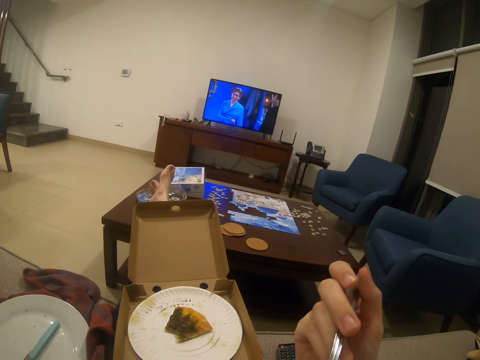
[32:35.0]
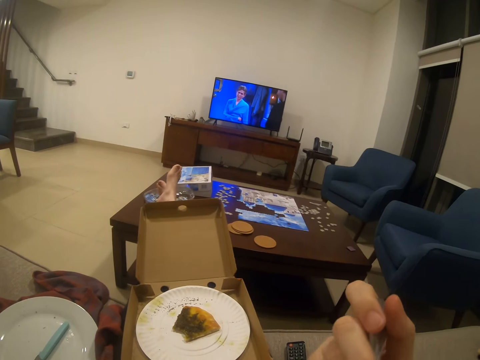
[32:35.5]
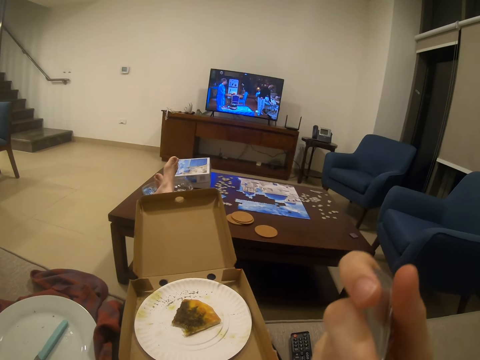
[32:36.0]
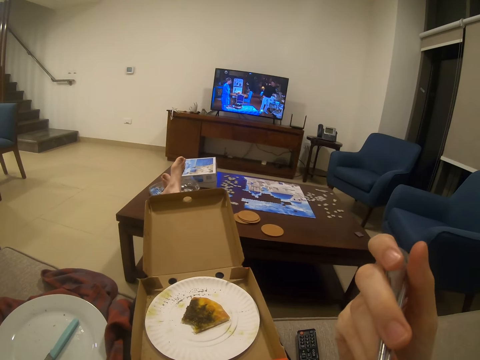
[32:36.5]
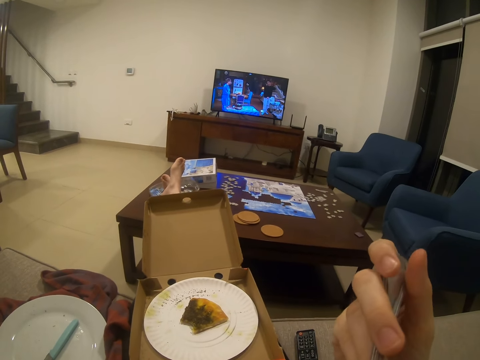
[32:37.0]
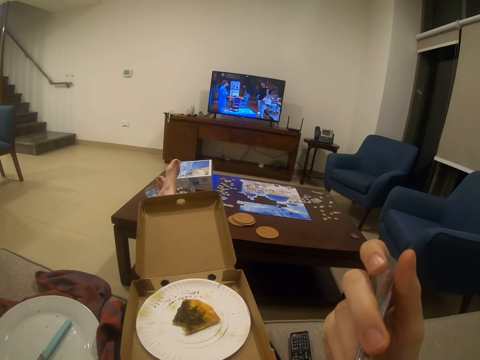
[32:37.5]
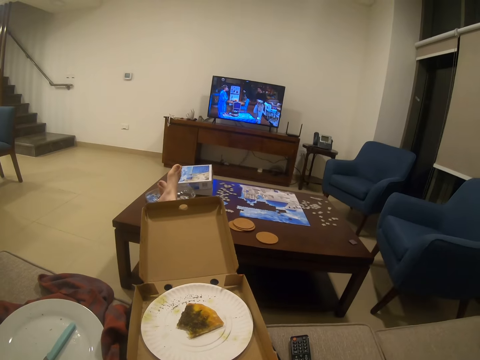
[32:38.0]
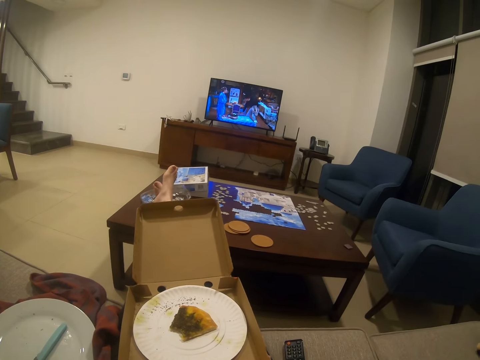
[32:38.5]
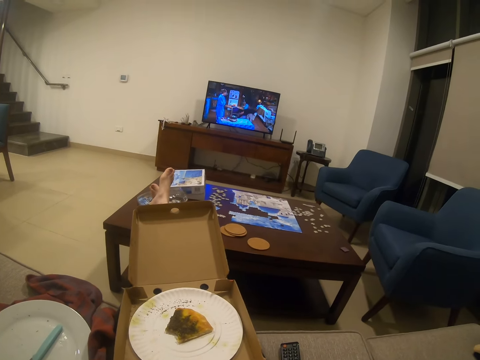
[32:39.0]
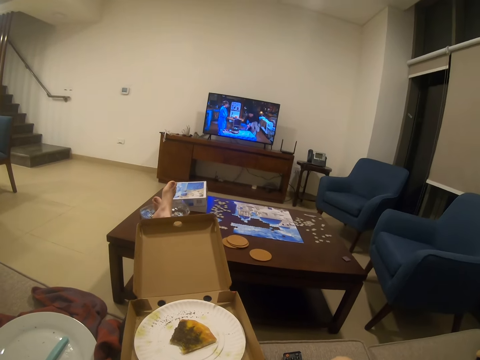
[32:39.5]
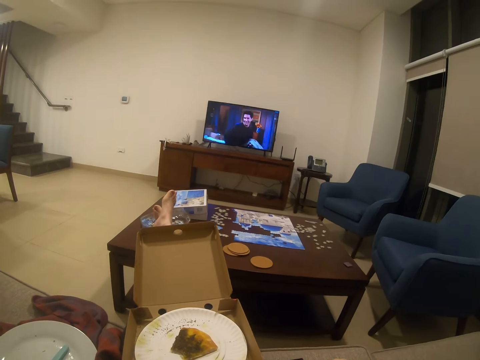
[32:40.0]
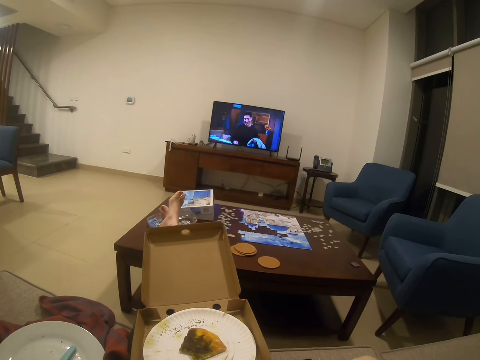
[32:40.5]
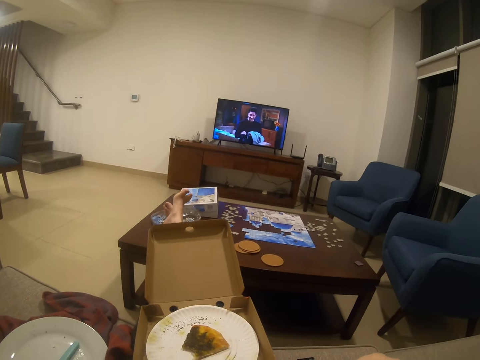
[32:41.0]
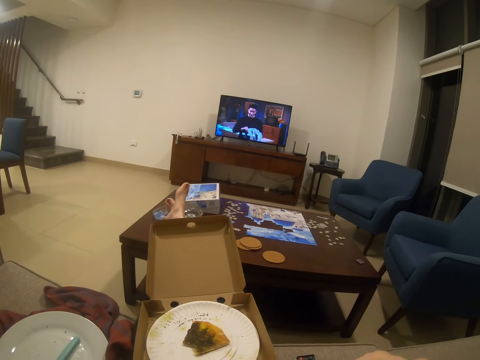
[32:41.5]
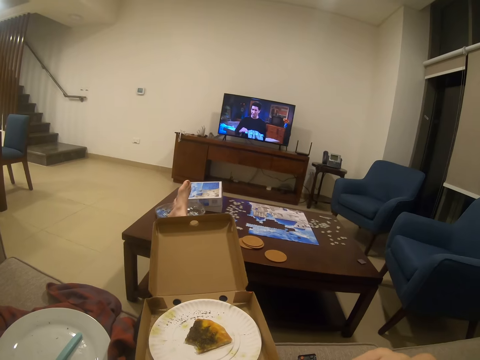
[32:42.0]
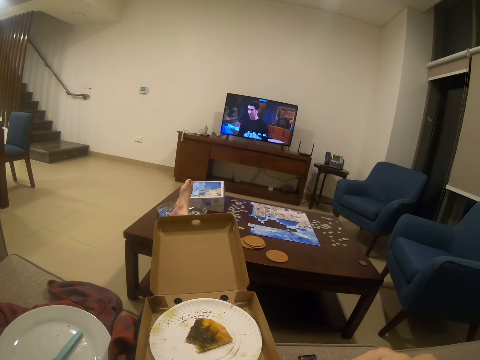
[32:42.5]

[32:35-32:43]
The camera wearer eats the food on the fork. They watch a movie on a television.

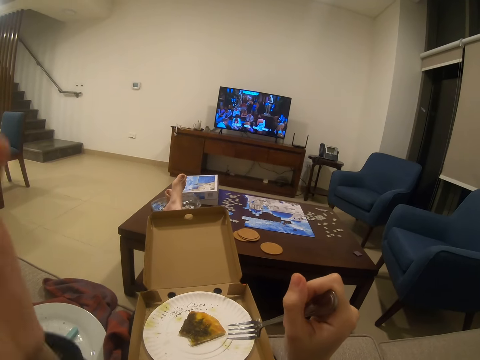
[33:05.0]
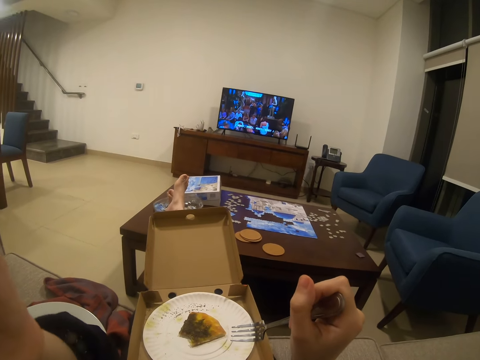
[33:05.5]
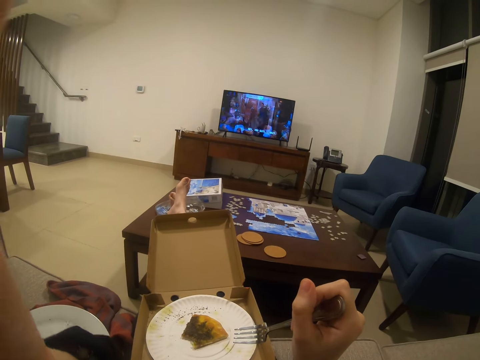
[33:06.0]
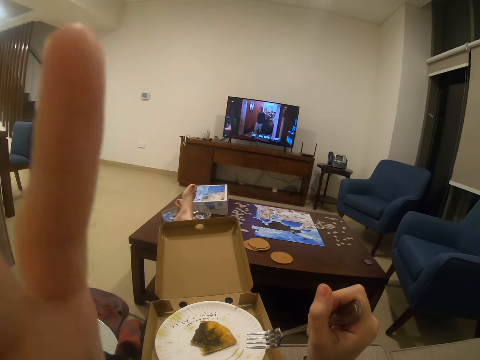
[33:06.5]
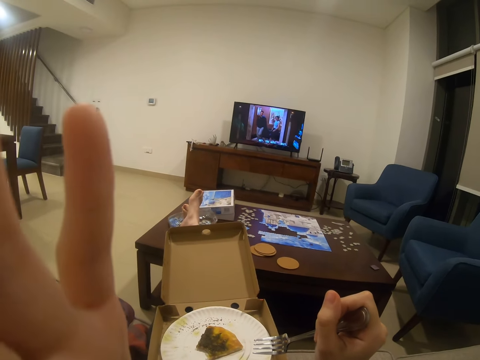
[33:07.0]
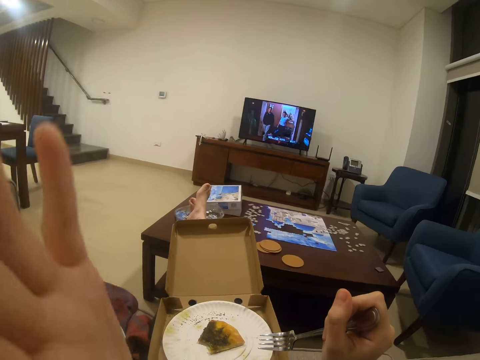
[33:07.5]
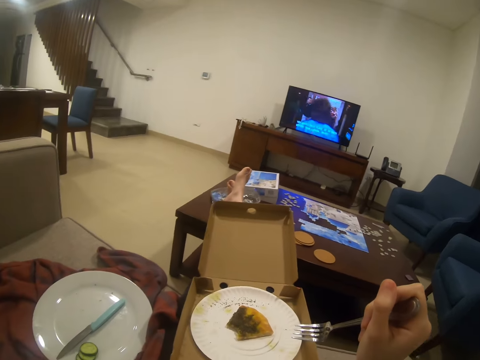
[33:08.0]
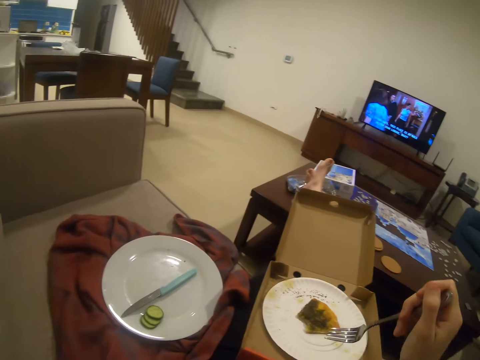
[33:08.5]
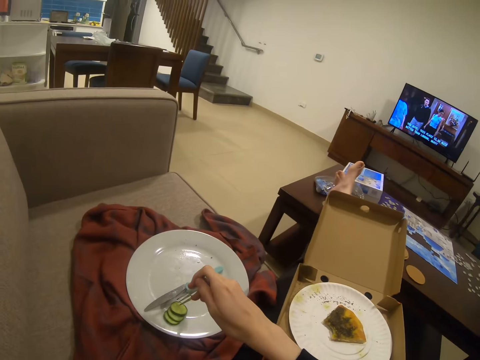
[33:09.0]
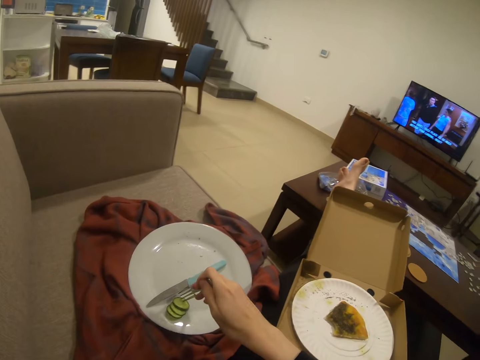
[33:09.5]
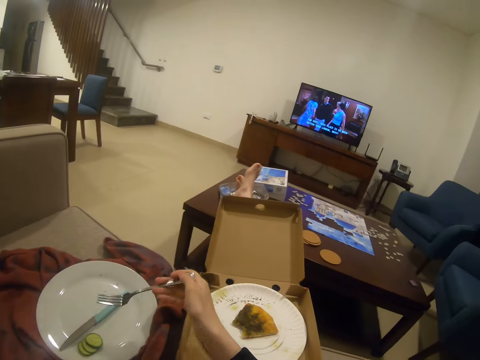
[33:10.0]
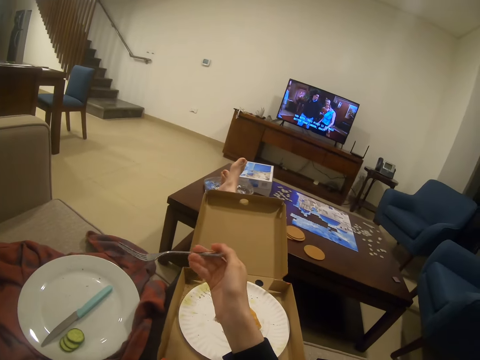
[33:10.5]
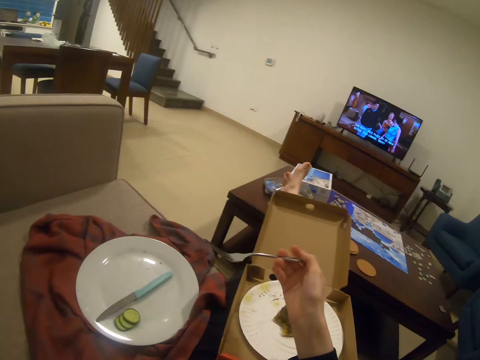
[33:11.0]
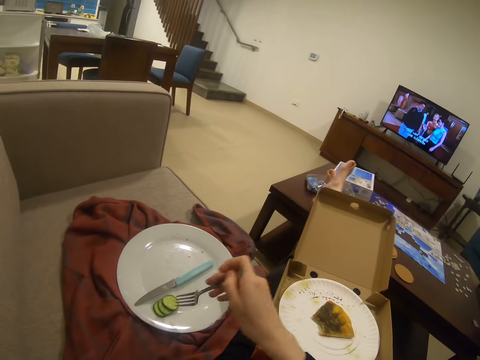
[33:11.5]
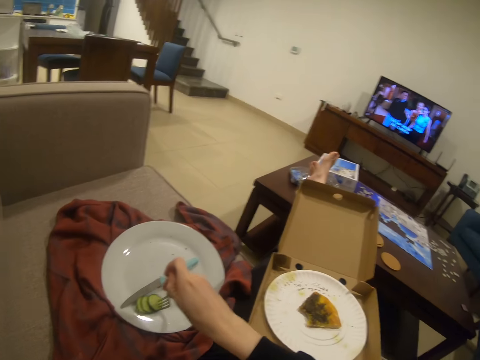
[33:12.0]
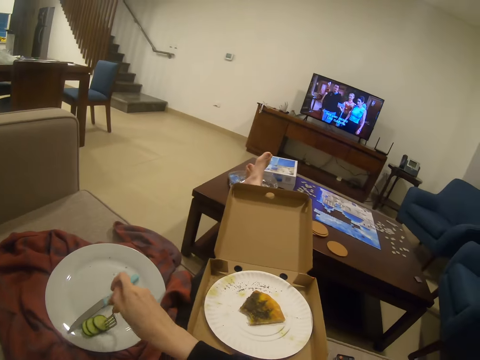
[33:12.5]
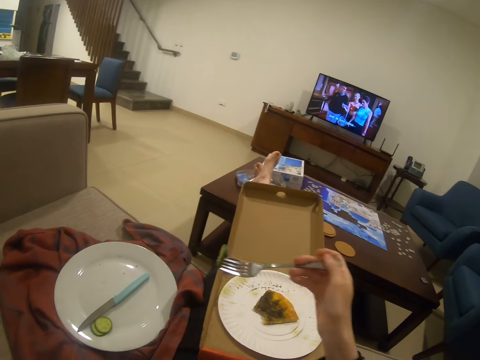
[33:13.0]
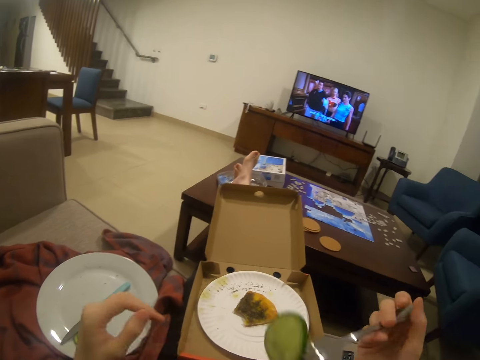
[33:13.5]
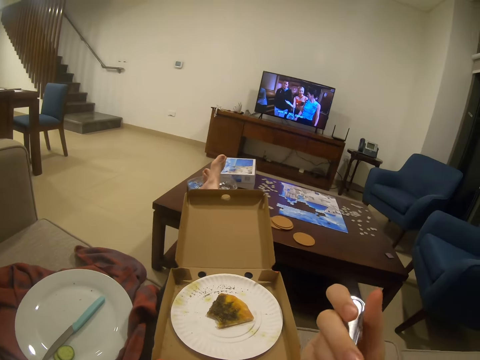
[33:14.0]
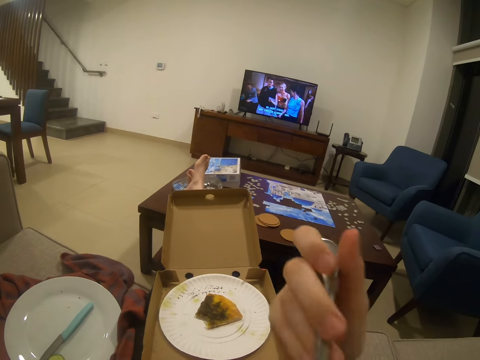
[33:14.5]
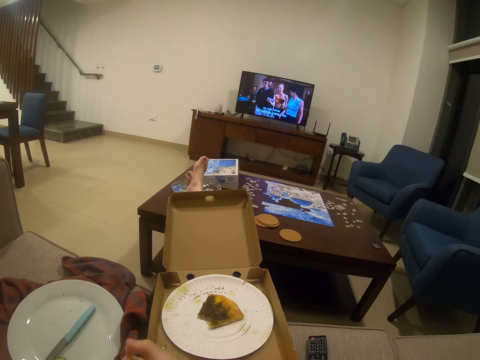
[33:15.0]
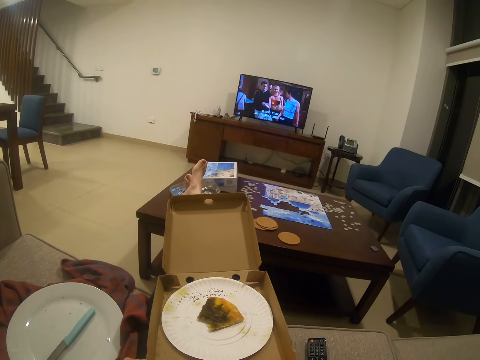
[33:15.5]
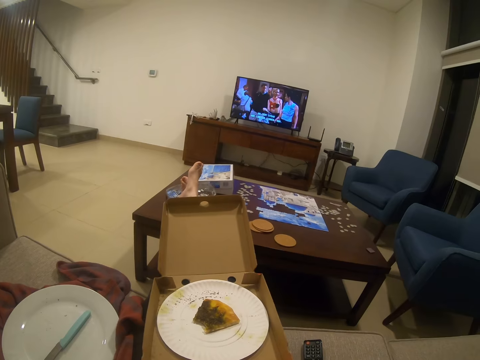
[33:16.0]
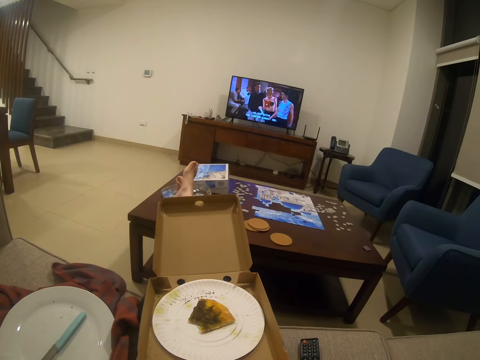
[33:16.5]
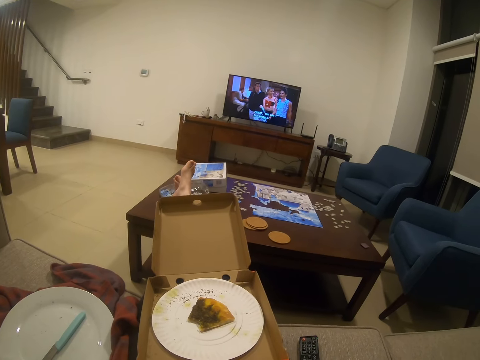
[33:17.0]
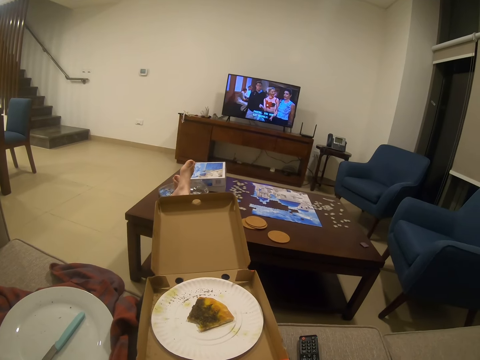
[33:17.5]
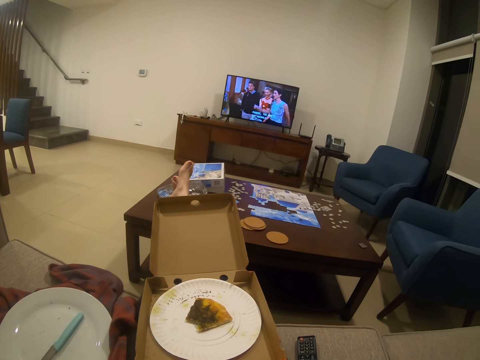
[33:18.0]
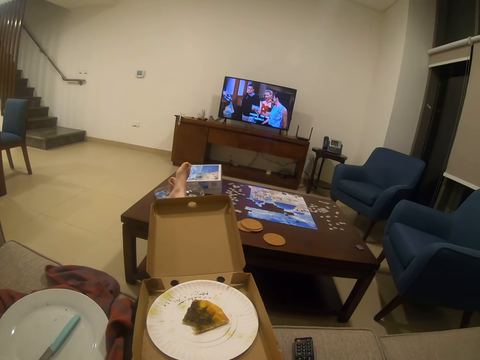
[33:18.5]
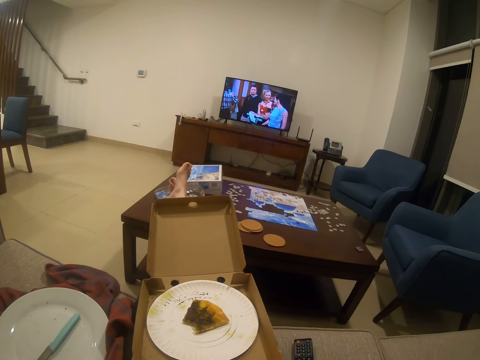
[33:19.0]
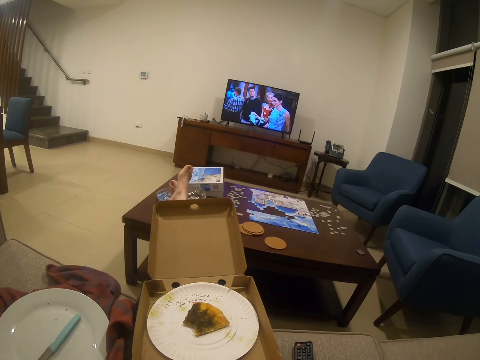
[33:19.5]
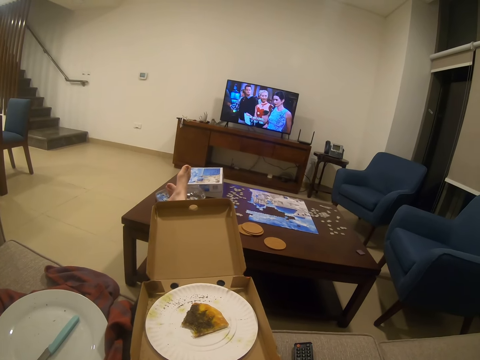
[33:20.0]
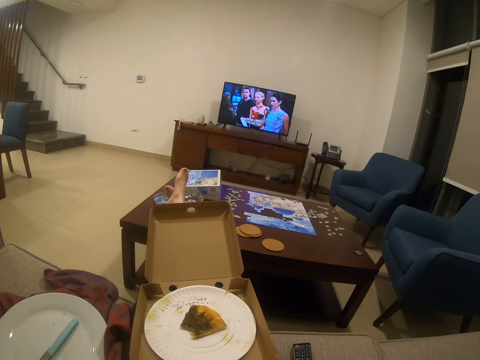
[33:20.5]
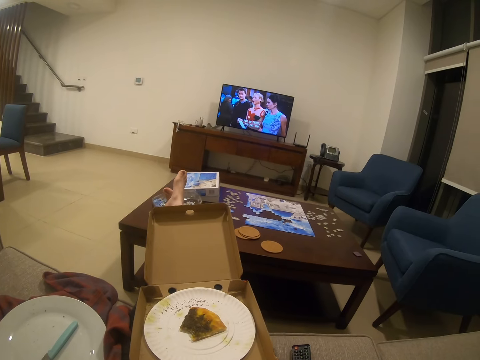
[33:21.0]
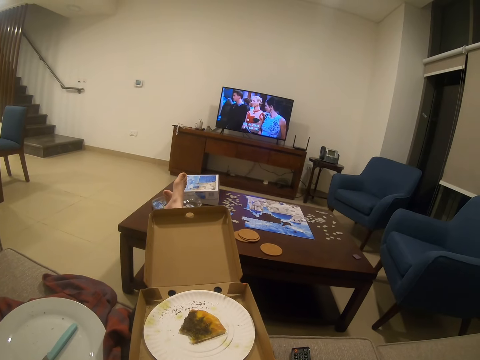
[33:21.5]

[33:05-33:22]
The camera wearer adjusts the camera on the head. They hold the fork on the right hand. They touch a cucumber on the plate with the fork. They pick the cucumber on the plate with the fork. They eat the cucumber on the fork. They watch a movie on a television.

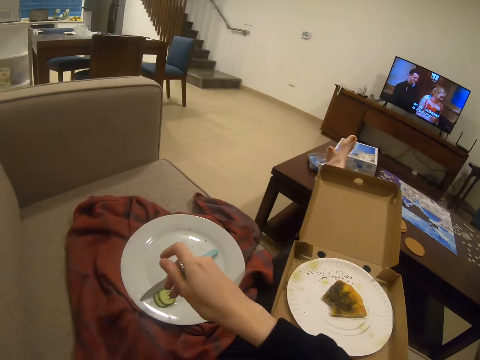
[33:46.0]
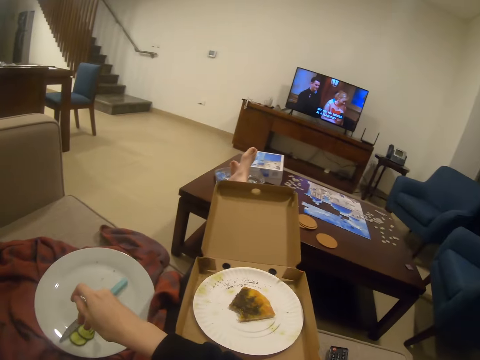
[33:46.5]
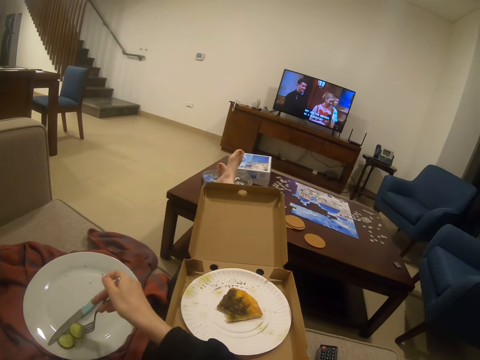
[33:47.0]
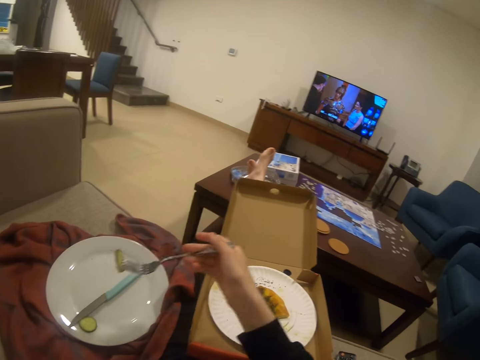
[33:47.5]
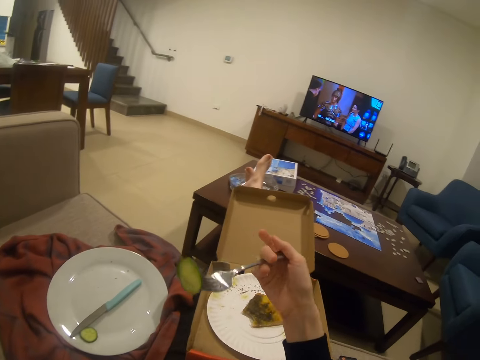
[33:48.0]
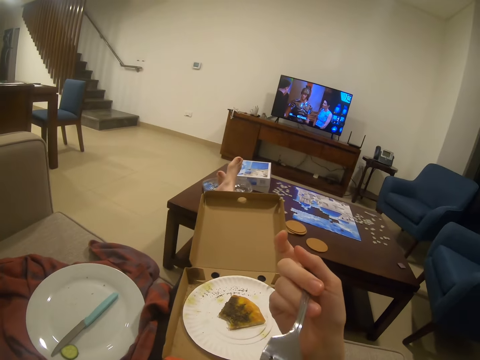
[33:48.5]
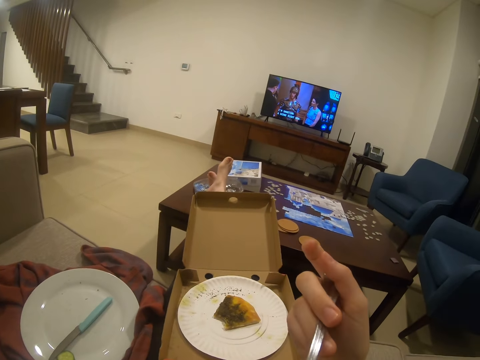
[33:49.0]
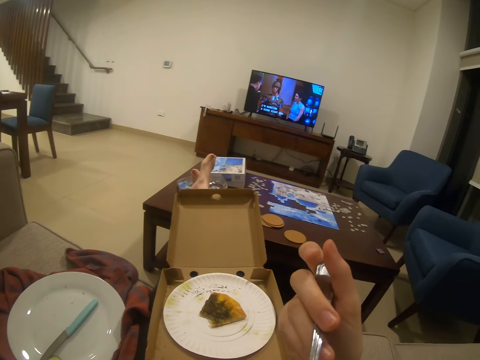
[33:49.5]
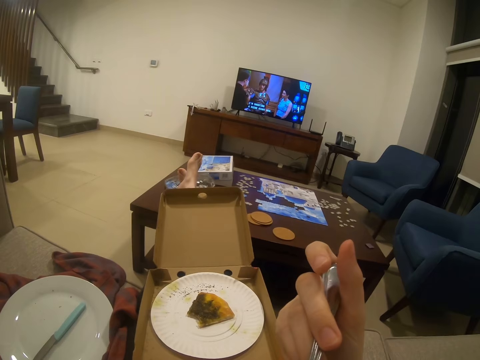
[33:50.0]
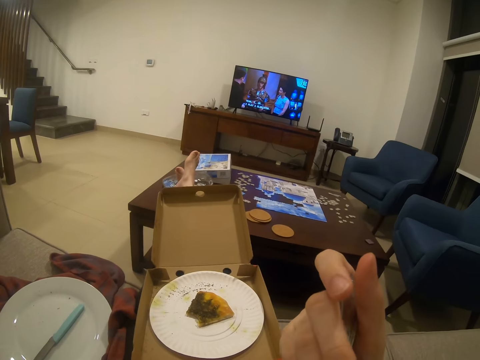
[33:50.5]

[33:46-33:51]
The camera wearer picks a cucumber on the plate with the fork. They eat the cucumber on the fork.
